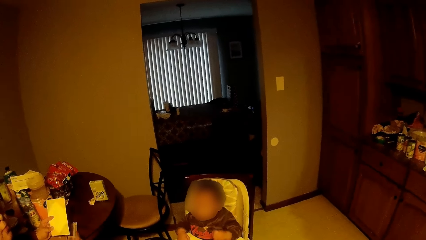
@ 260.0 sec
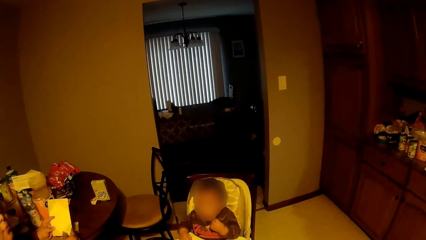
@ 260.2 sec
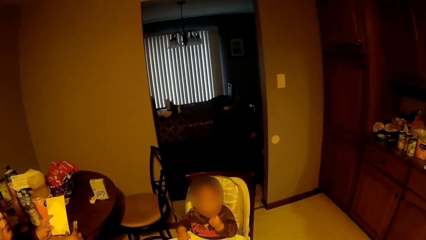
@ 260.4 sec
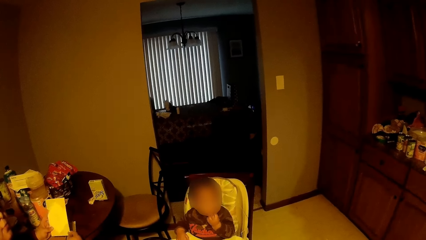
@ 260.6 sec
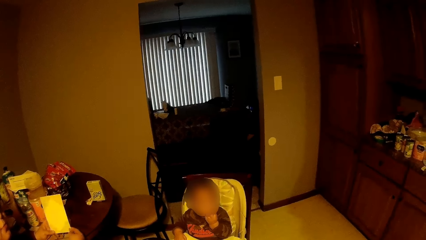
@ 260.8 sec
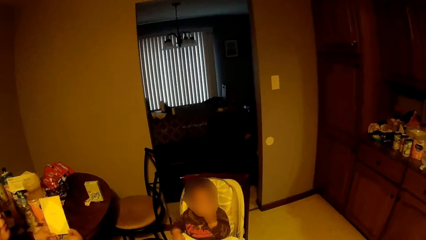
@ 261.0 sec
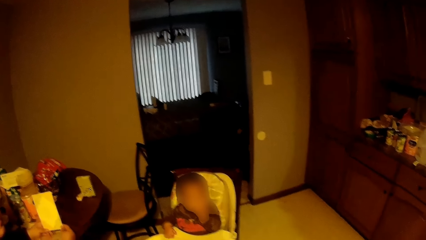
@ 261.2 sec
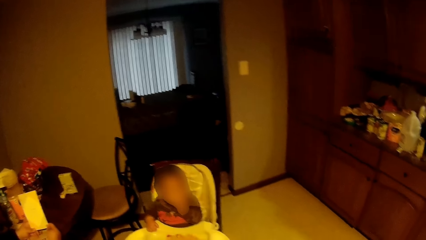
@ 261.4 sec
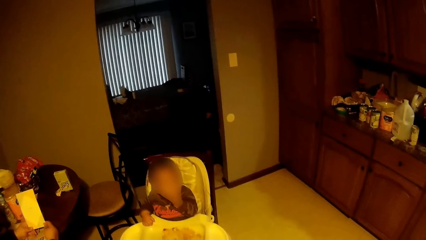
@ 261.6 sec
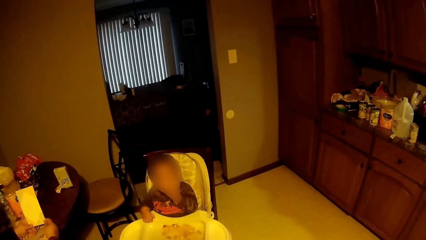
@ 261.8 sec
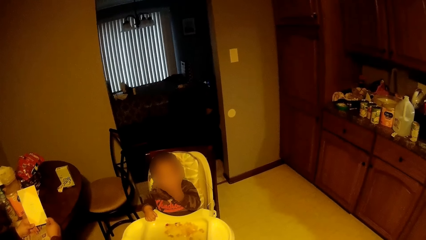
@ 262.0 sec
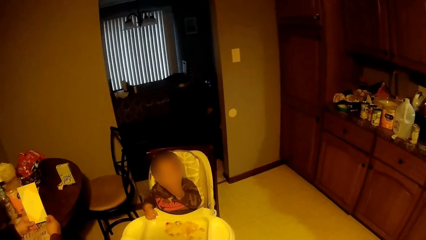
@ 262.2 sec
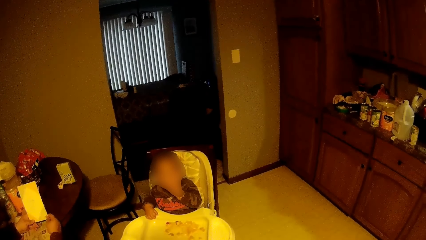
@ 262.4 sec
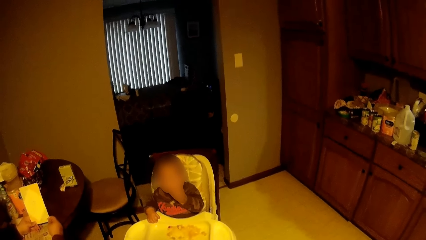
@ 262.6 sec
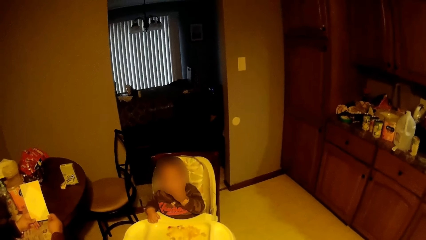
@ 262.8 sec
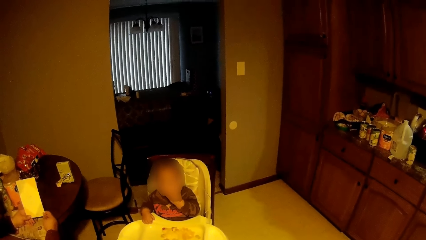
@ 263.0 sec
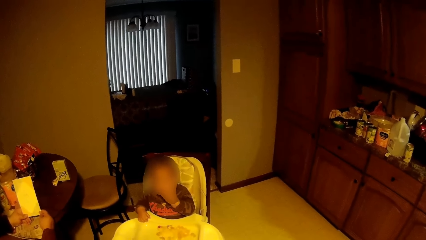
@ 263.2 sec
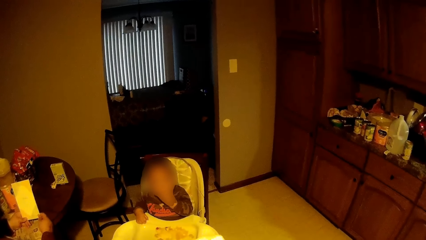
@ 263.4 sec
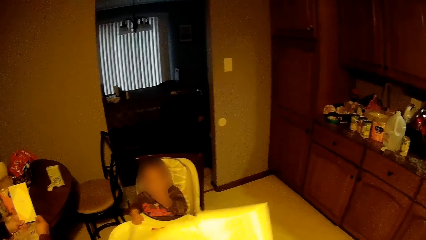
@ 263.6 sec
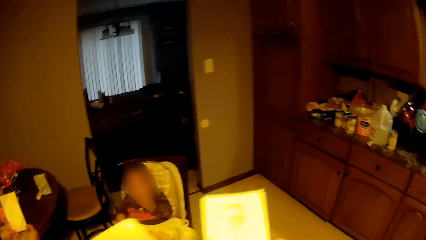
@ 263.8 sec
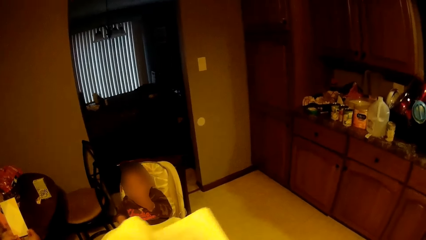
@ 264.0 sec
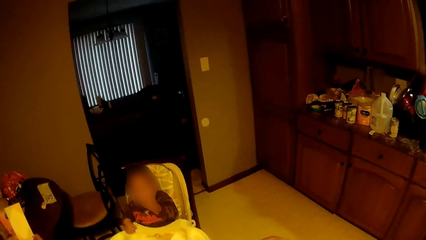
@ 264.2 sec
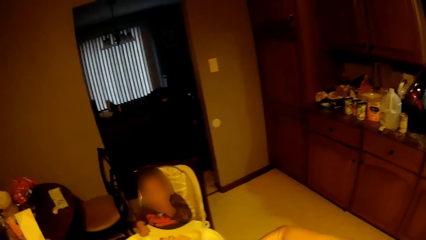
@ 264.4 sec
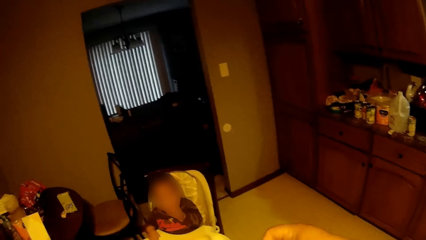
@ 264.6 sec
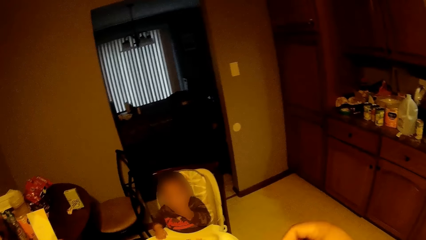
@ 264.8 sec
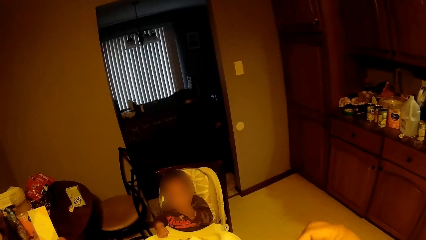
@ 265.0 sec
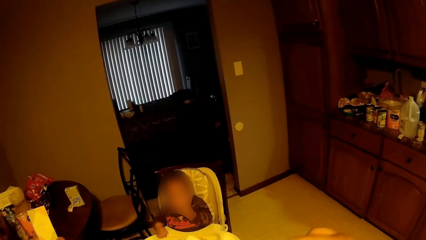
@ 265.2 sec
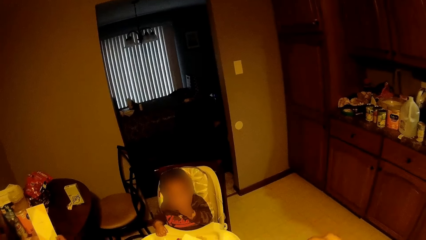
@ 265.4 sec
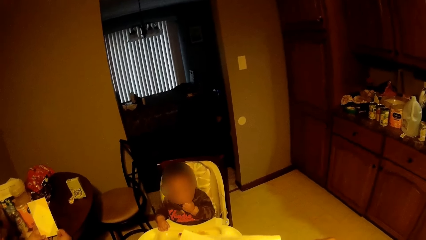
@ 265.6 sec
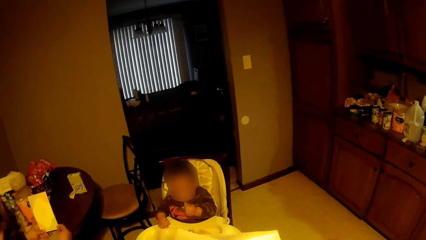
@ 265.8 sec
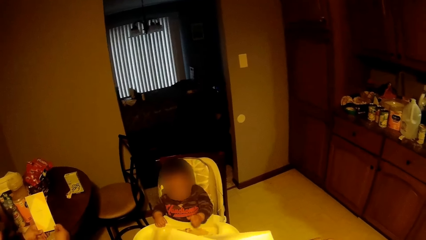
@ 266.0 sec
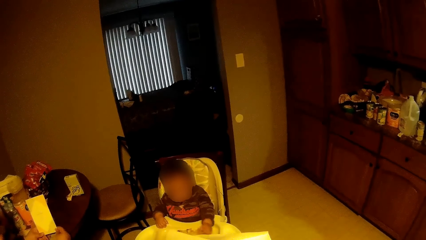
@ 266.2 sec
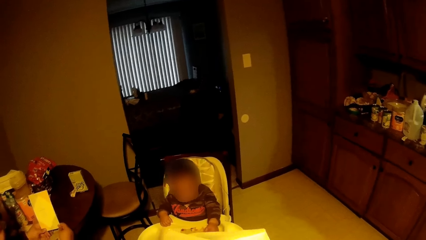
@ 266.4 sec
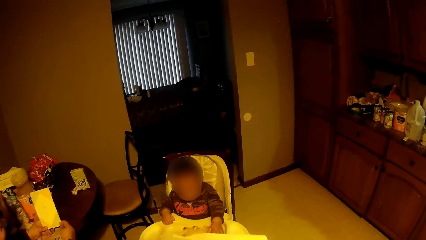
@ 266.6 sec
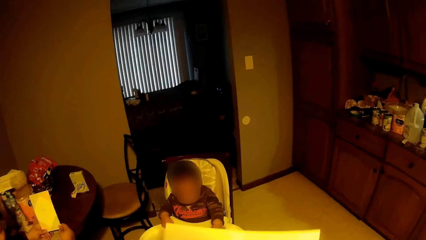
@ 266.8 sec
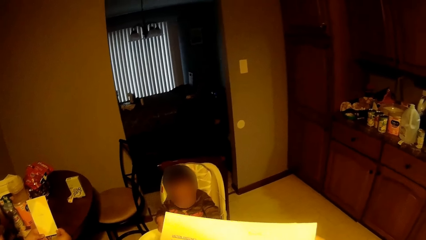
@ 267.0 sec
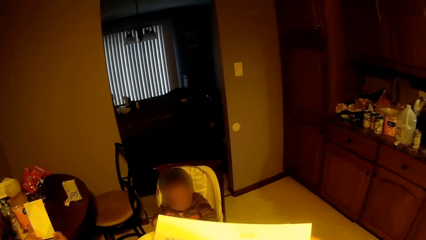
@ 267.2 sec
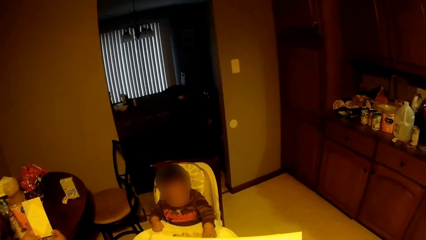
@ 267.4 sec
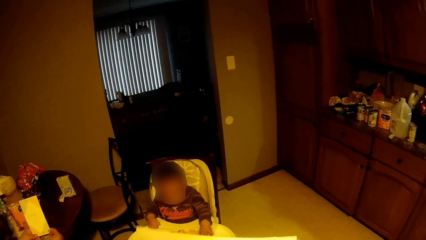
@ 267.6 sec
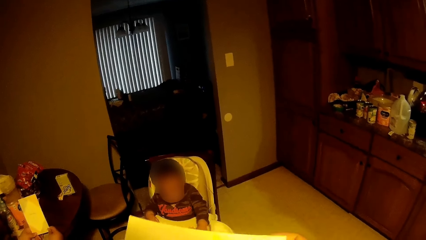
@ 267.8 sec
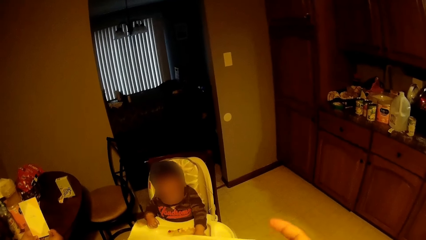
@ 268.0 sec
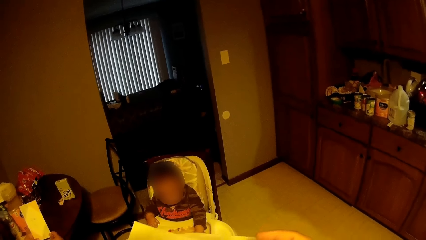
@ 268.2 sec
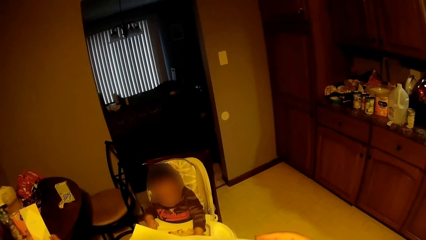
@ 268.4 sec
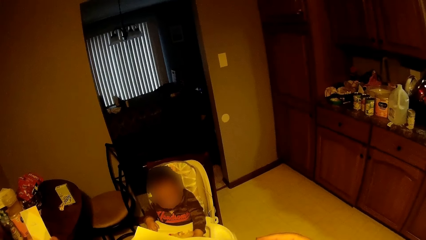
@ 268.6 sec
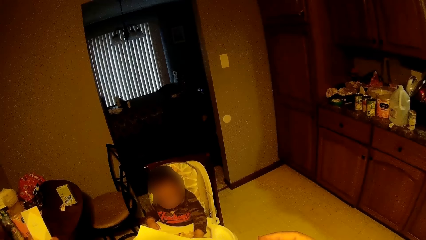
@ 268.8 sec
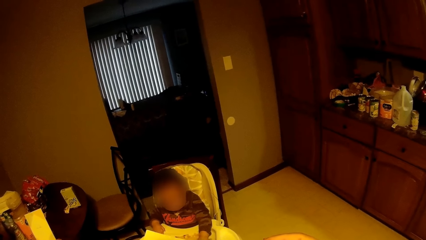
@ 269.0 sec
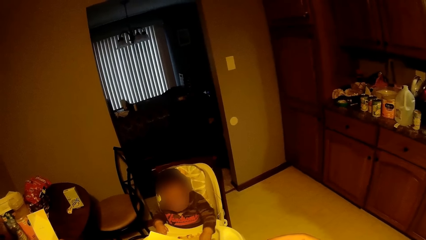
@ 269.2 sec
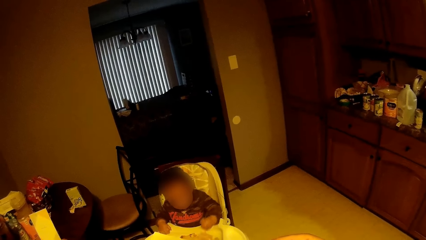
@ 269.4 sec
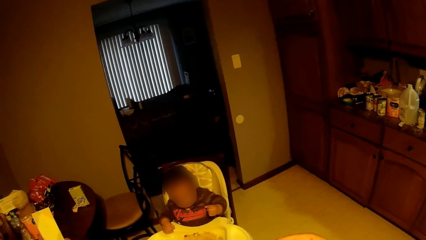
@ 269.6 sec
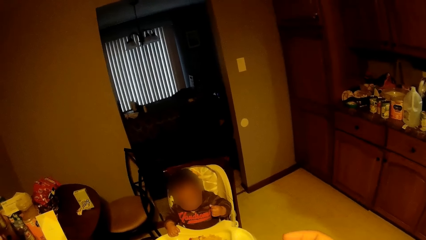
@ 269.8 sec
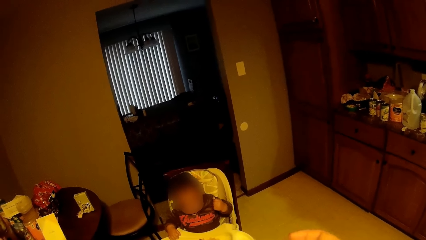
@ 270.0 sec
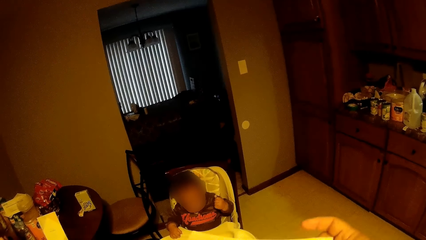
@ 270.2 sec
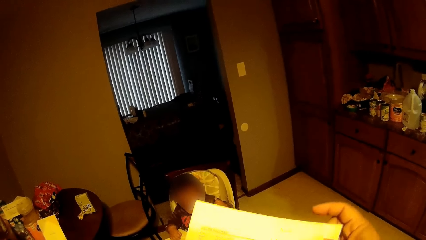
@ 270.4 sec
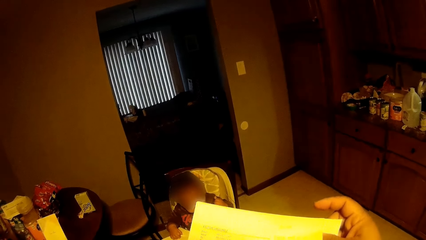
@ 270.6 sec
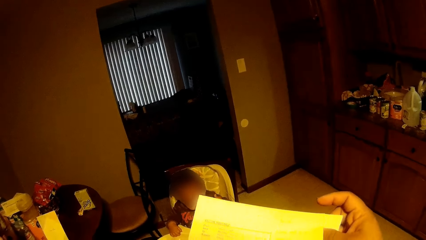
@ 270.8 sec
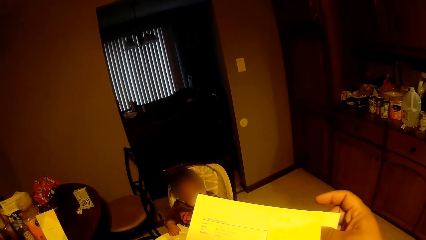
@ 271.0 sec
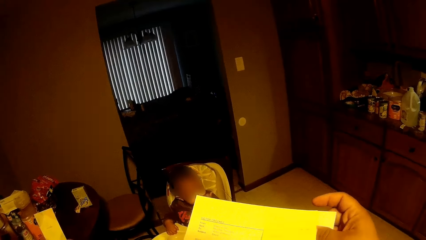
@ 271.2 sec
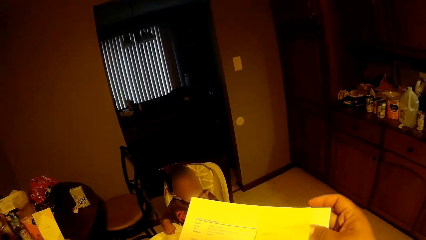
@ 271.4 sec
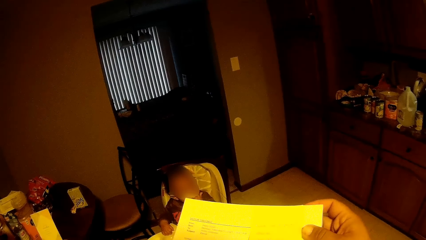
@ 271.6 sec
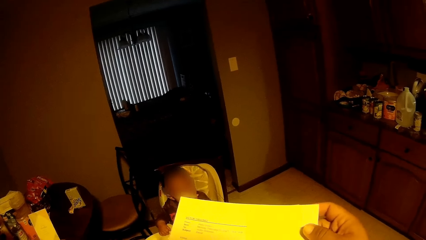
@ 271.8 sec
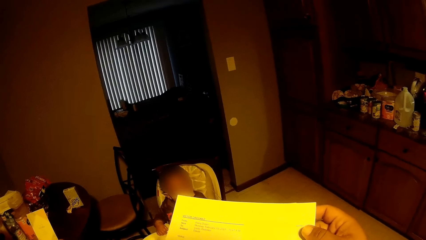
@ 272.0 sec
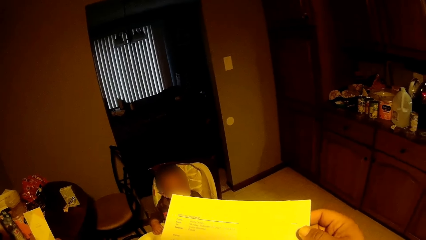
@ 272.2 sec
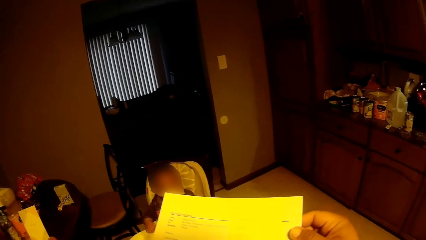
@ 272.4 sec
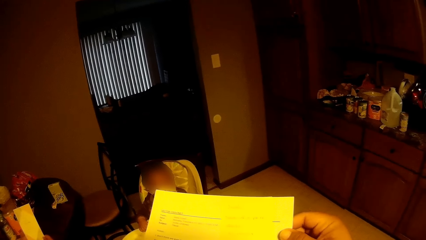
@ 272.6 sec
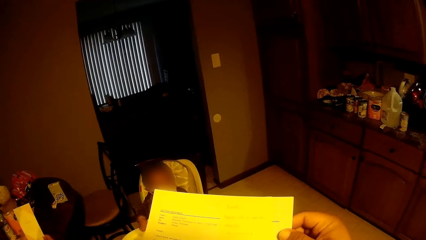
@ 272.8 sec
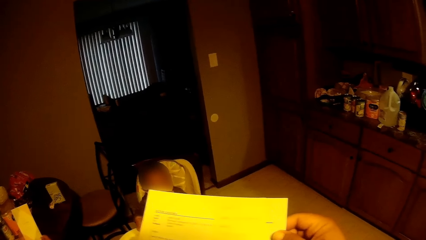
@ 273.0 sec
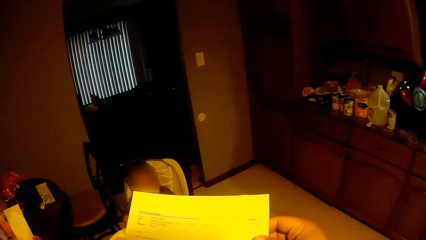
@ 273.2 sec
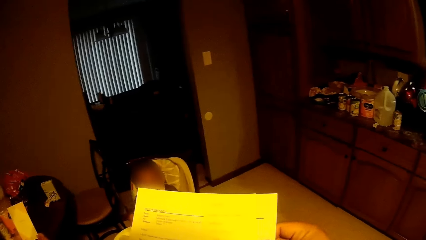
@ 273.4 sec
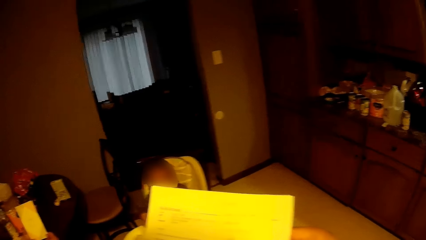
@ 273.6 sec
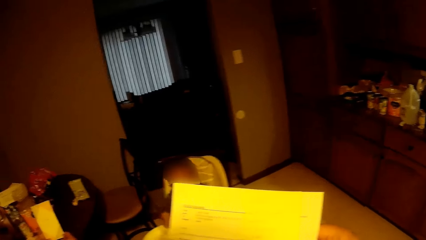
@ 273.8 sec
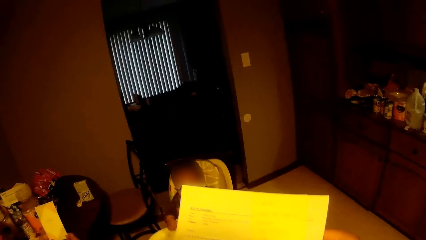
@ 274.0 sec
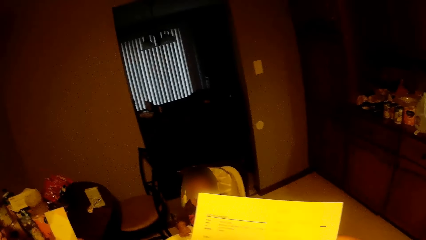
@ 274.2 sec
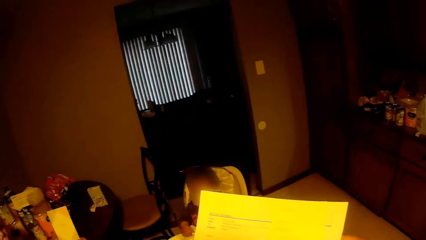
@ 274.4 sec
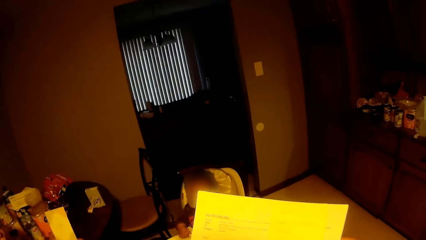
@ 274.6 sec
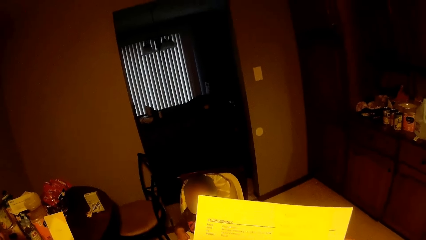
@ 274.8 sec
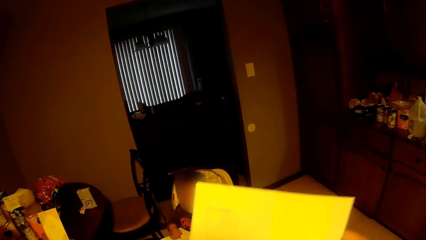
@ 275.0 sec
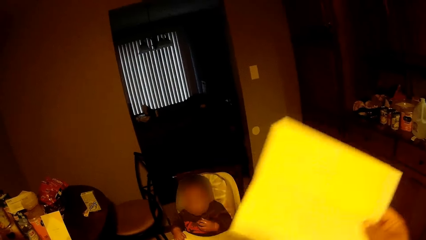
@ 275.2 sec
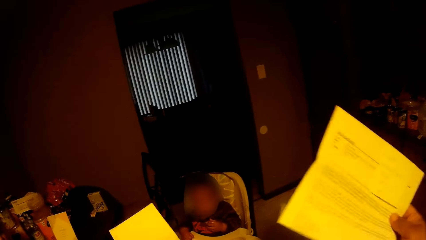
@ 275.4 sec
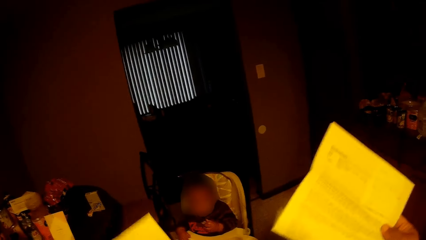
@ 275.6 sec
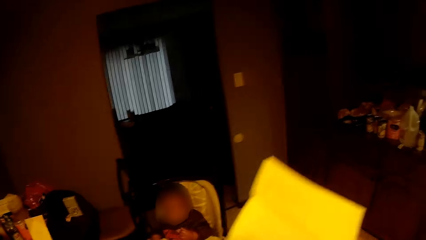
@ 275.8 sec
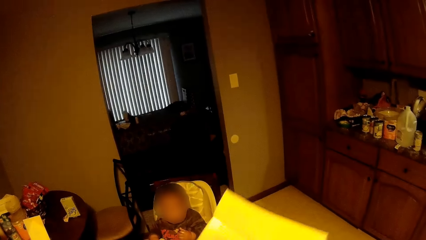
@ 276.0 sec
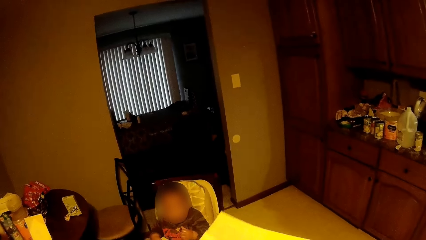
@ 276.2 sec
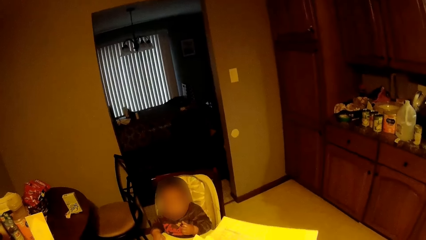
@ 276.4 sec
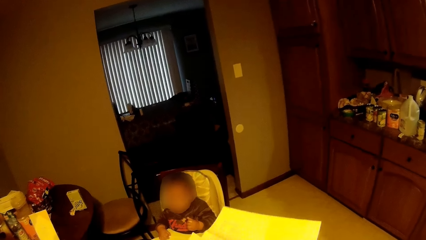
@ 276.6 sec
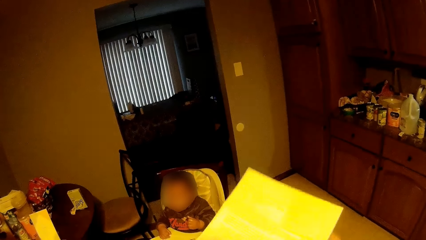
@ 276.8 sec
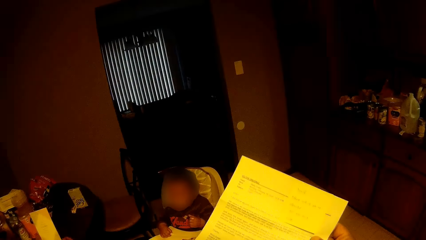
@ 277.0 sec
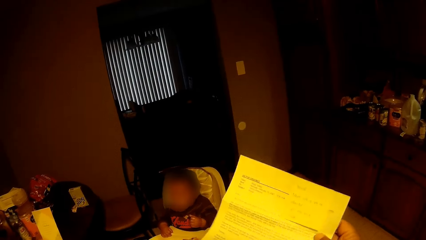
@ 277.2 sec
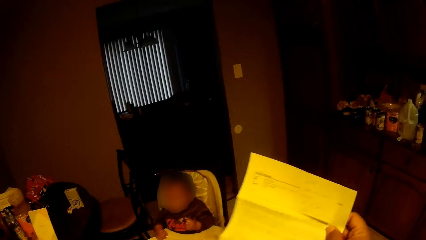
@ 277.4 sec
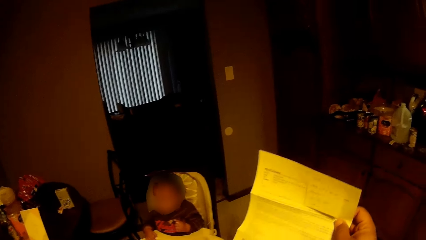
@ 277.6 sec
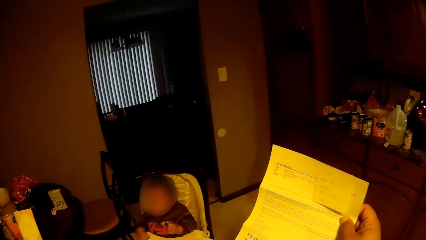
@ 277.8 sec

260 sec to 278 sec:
The camera wearer removes a paper inside the envelope with his right hand. He opens the paper with both hands. He converses with the woman.
